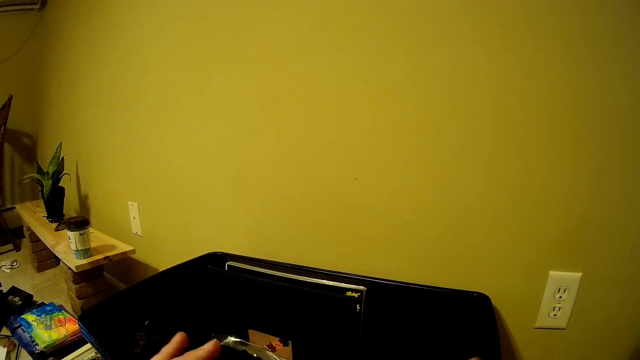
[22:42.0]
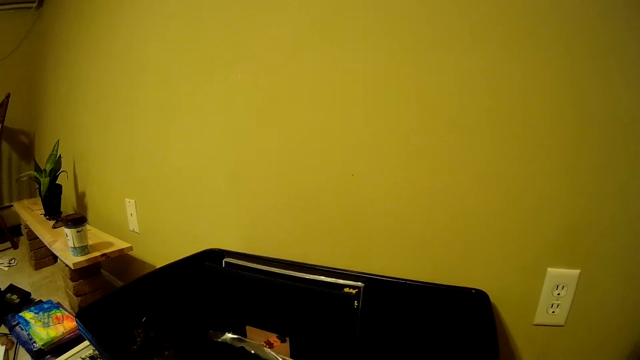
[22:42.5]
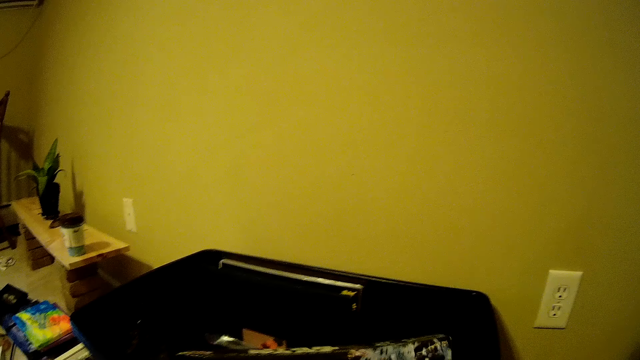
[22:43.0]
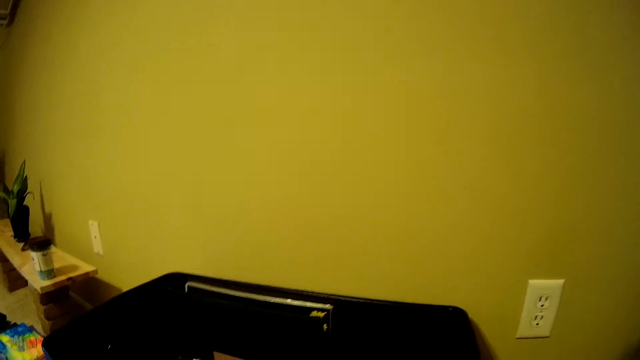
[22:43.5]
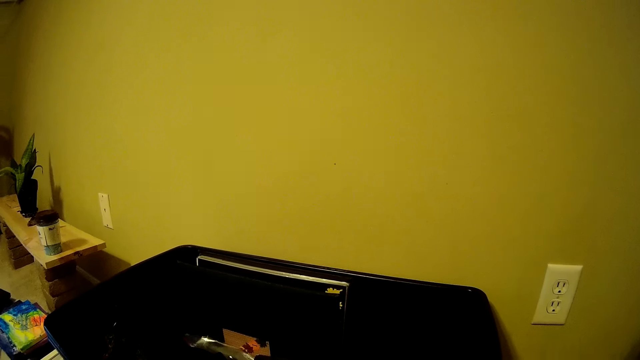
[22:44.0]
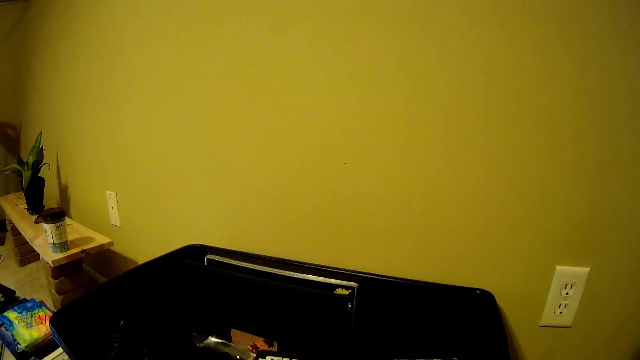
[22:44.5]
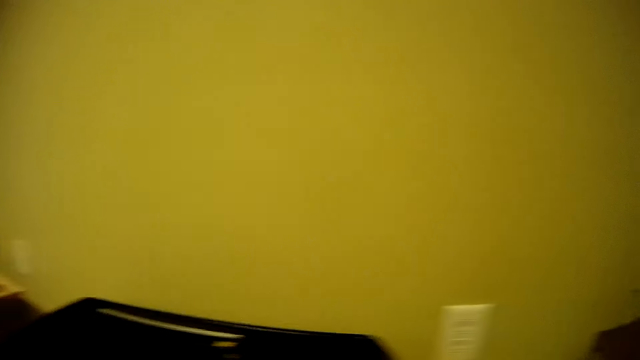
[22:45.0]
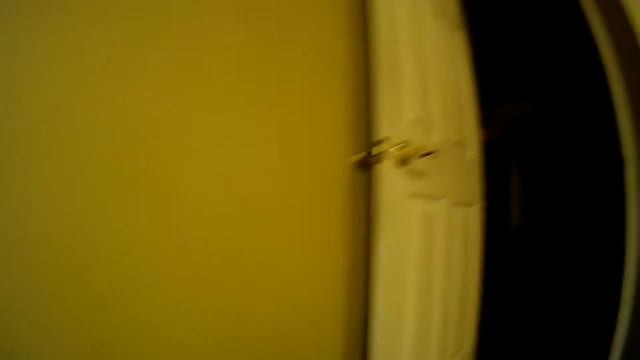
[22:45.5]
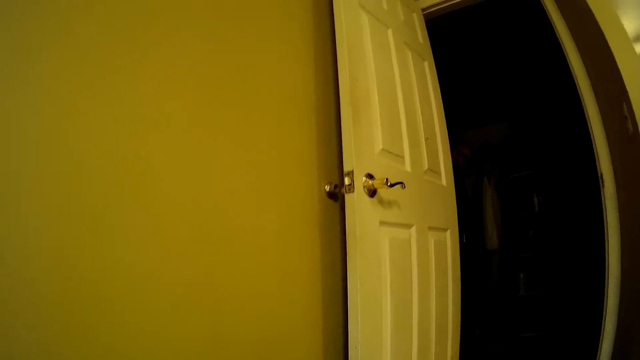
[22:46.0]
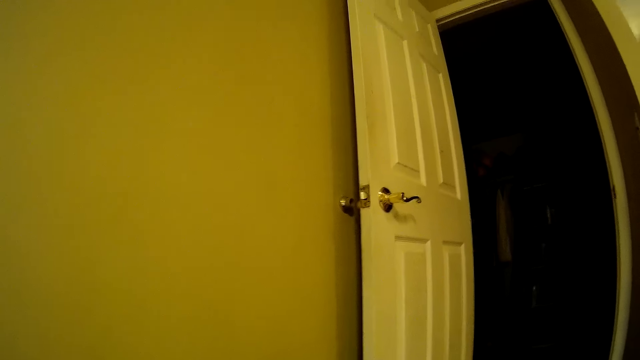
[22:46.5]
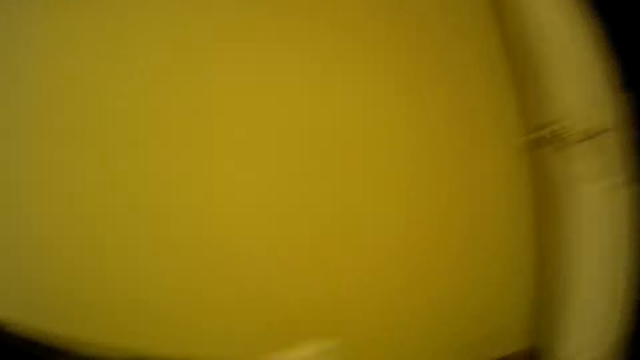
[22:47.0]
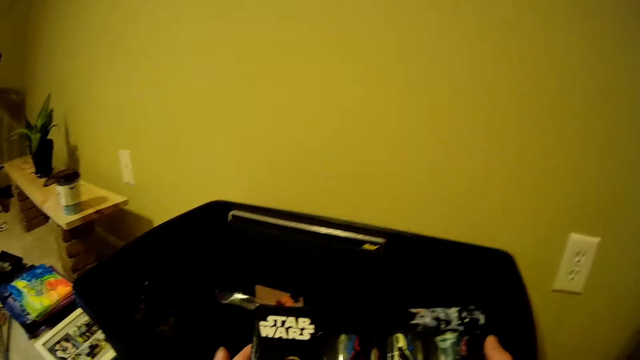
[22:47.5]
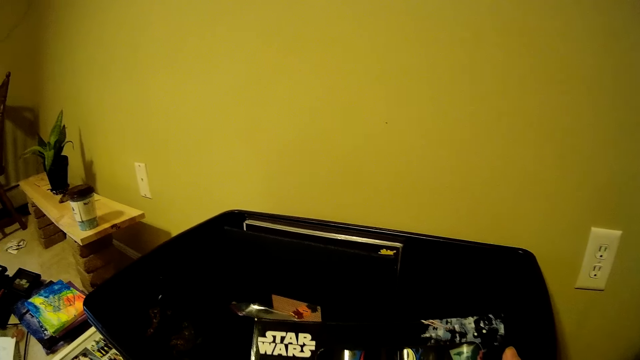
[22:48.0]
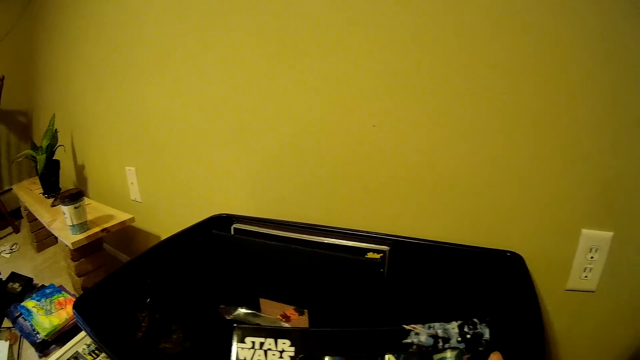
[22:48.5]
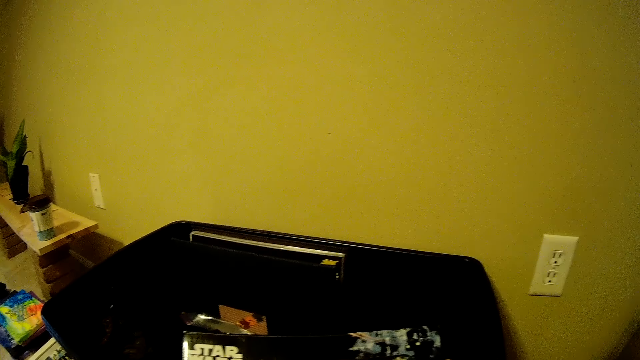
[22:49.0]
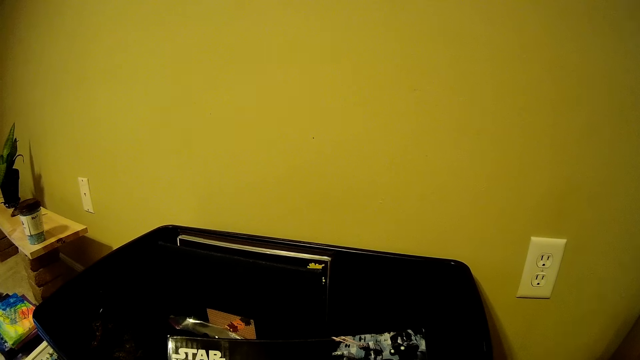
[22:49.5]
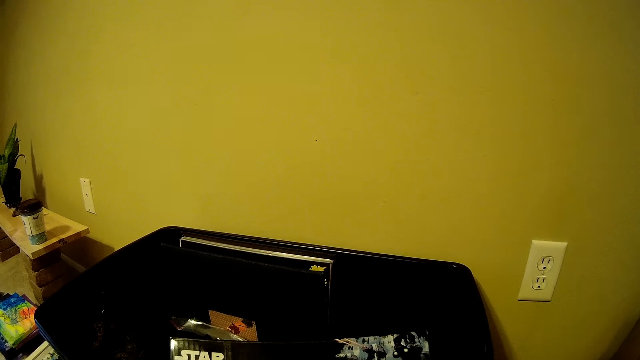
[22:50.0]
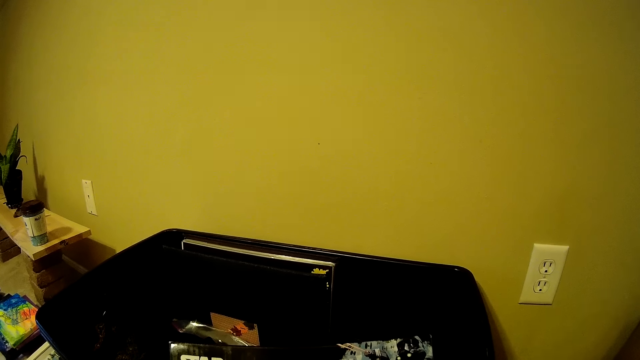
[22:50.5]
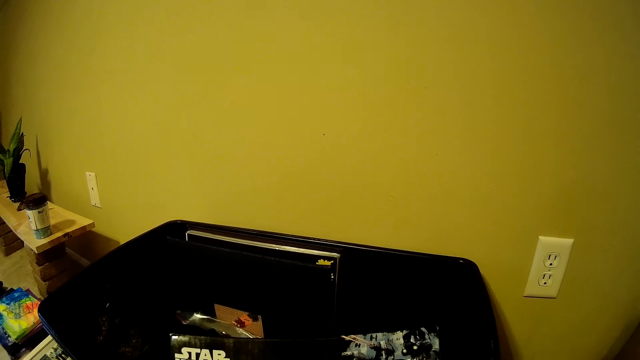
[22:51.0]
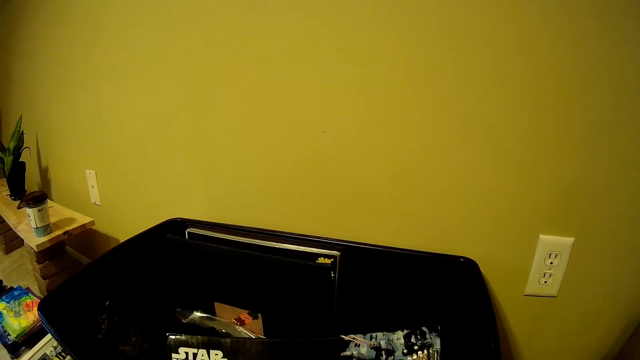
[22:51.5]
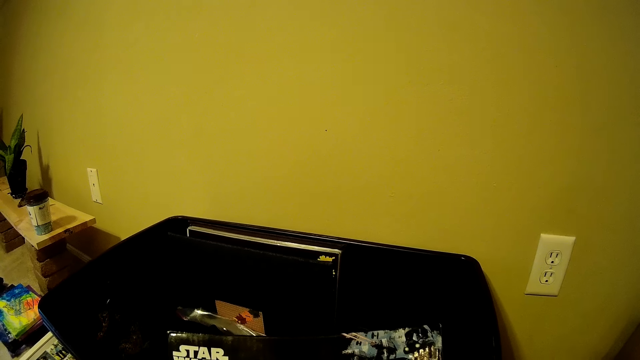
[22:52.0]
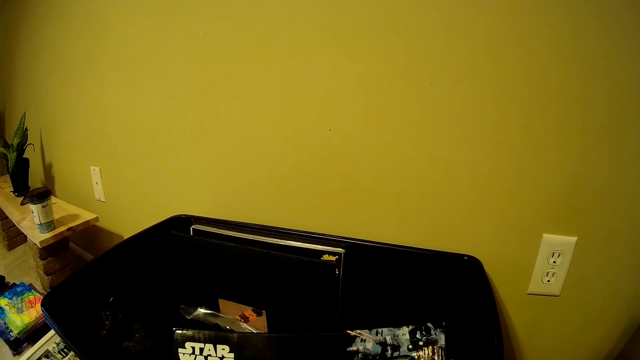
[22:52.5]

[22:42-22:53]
The camera wearer converses with a man. They look around. They read on the magazine cover.

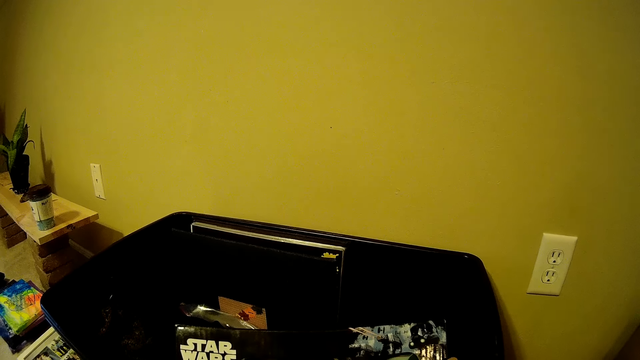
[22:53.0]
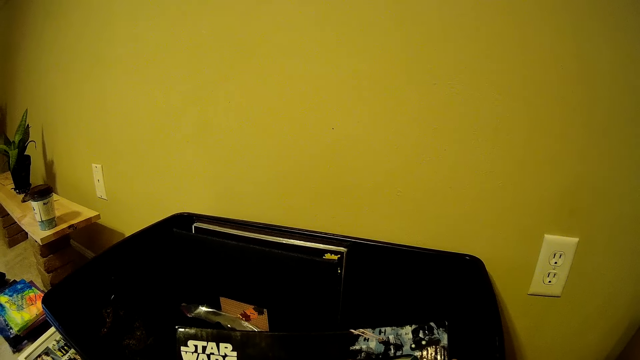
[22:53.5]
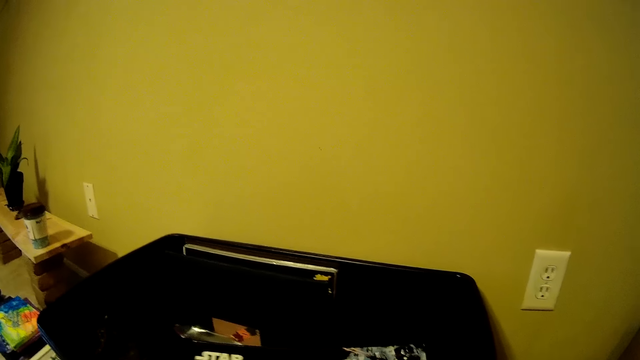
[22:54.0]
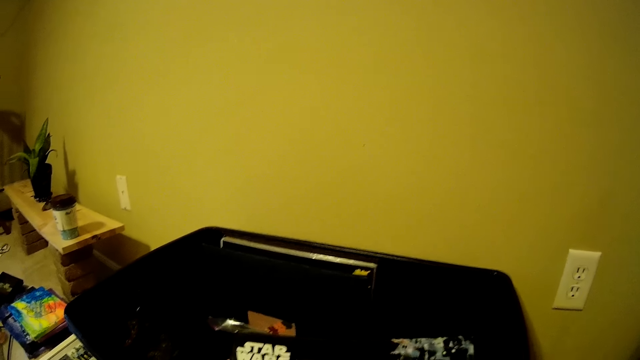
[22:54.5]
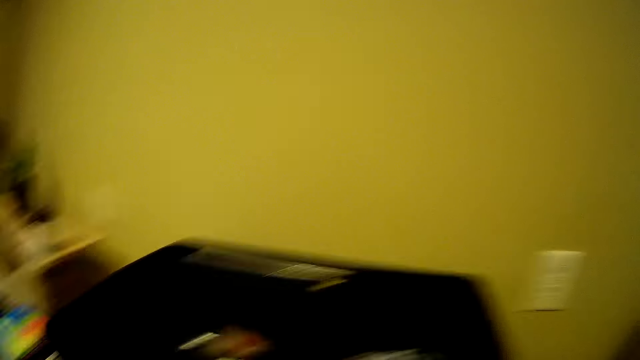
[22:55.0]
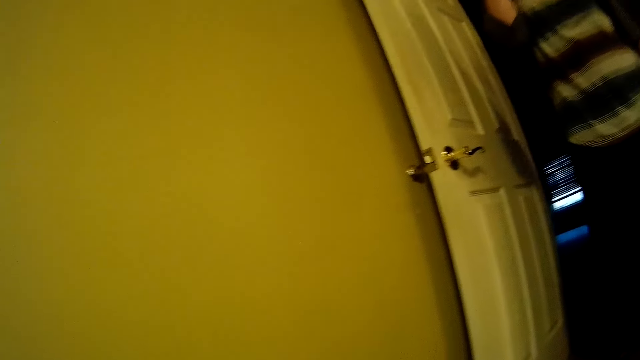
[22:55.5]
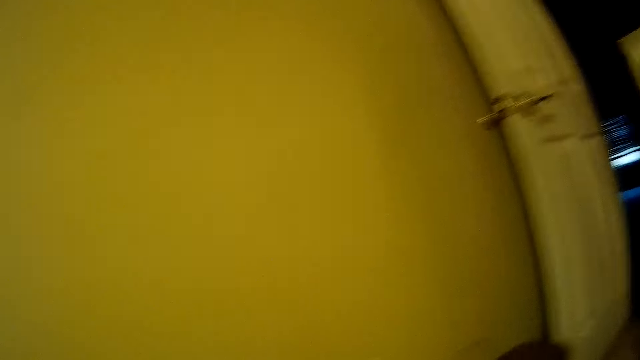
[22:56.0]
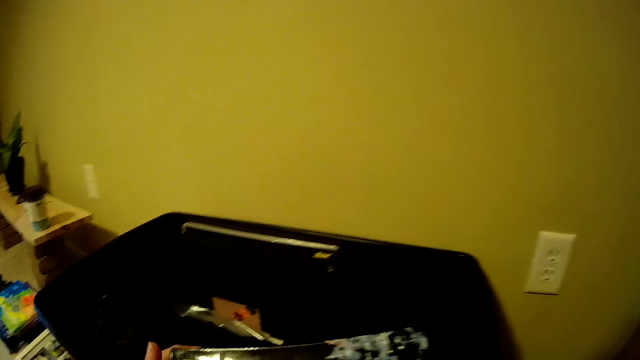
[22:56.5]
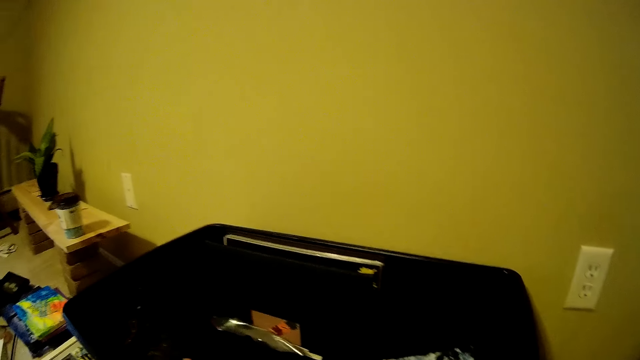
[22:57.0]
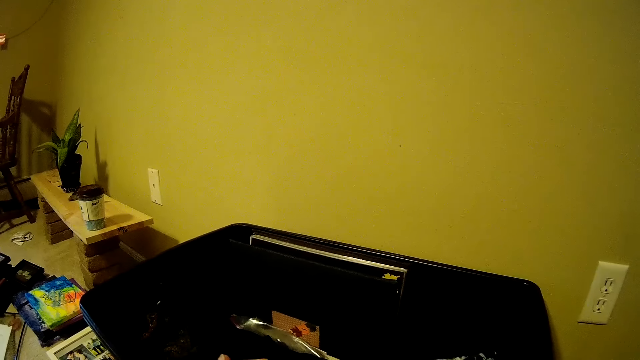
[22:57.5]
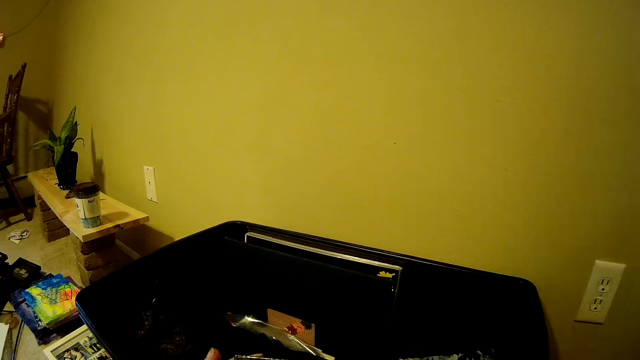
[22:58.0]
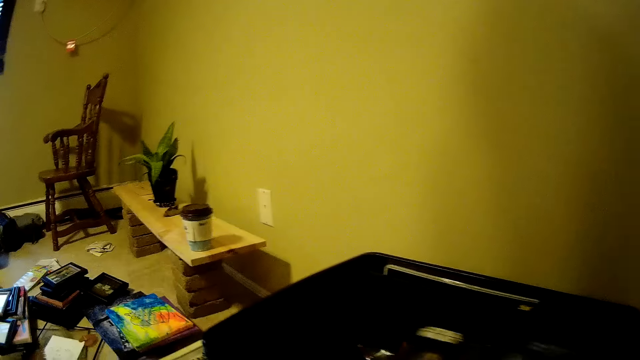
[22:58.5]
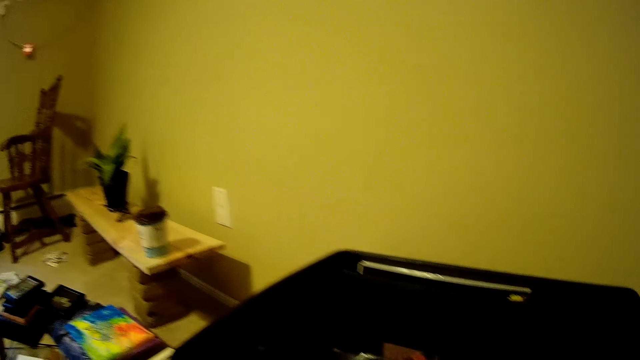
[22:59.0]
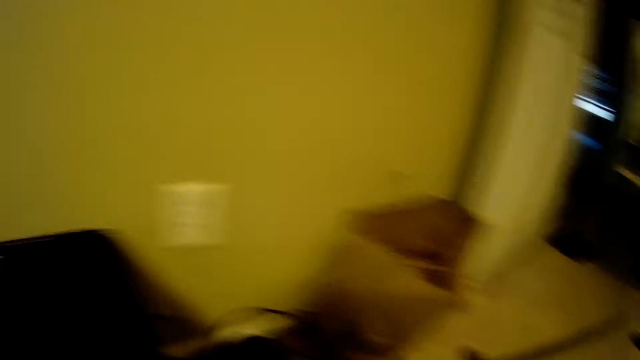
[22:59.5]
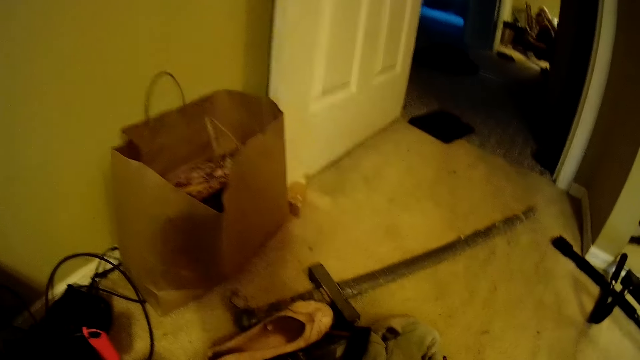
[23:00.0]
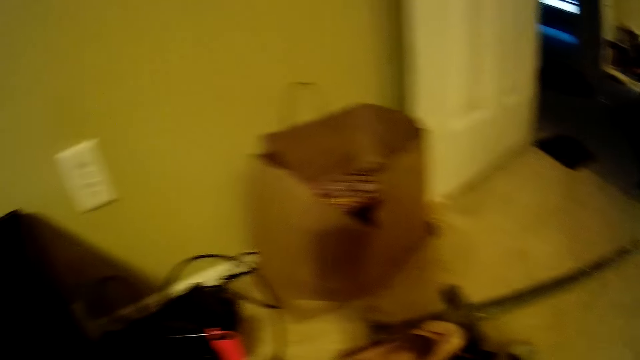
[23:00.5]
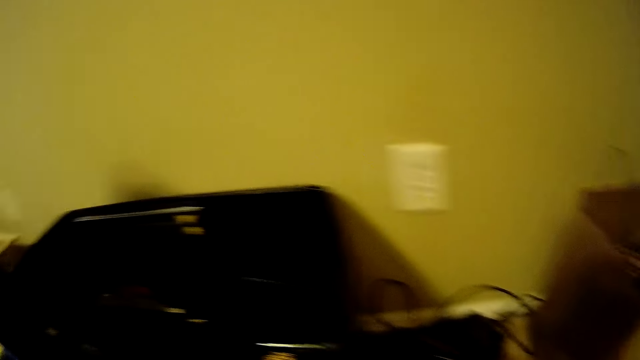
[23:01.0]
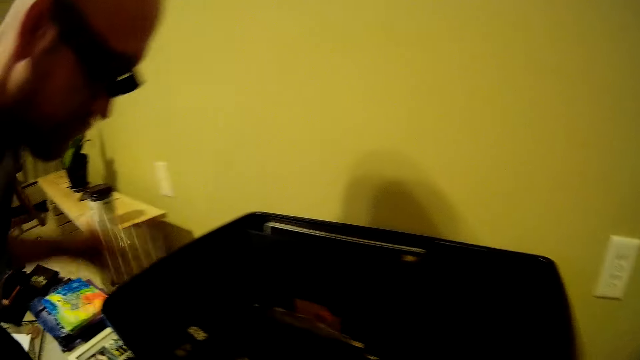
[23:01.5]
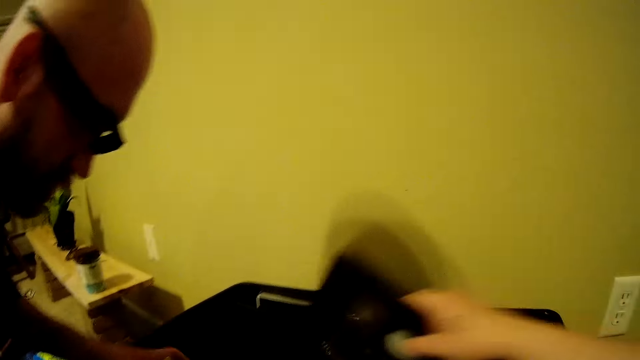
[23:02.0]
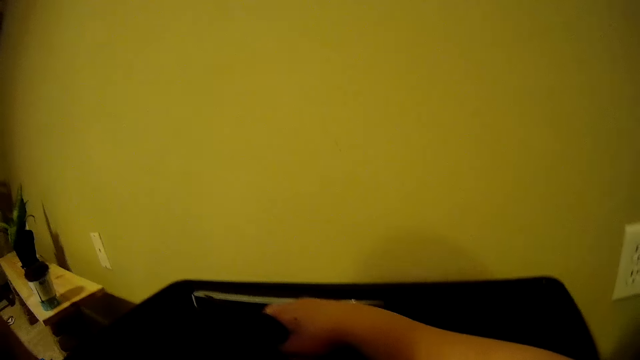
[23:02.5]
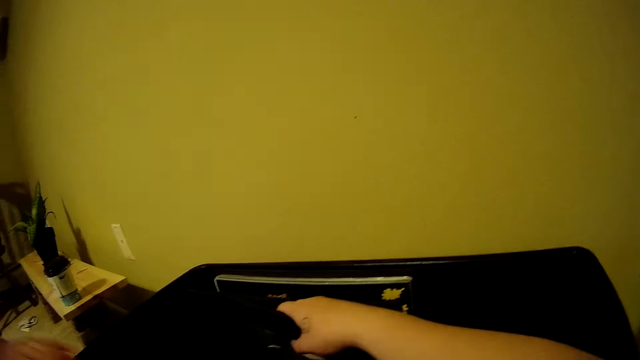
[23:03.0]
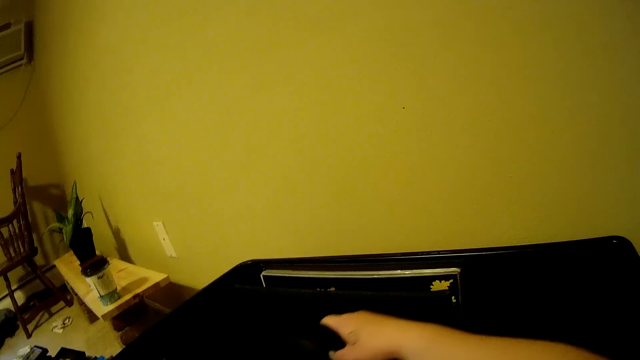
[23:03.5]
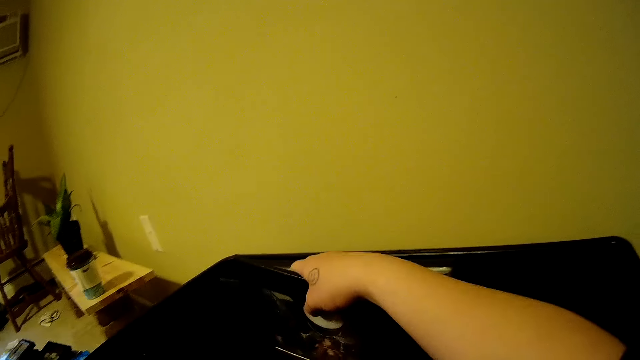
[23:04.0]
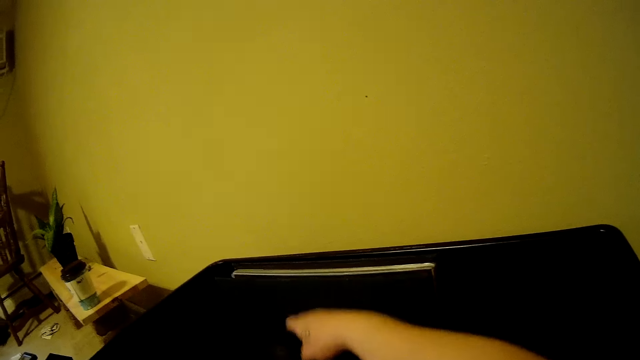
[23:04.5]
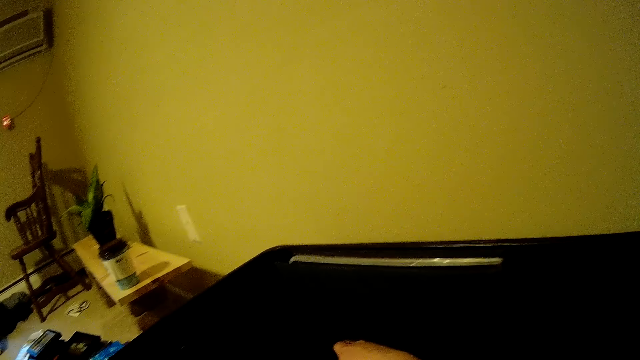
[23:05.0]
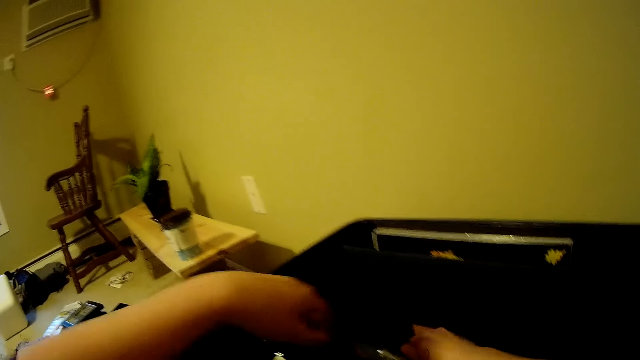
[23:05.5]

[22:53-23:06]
The camera wearer looks around. She puts items in the suitcase. She looks around. A person takes items on the floor. The person puts a small book inside a big plastic bucket with his left hand. The camera wearer puts a flat wood inside the big plastic bucket with her right hand.
